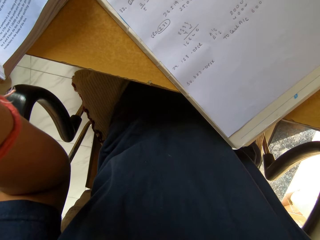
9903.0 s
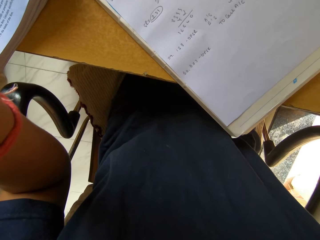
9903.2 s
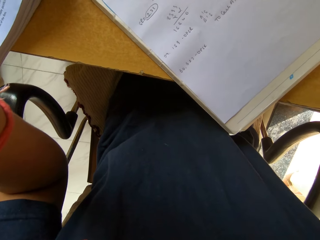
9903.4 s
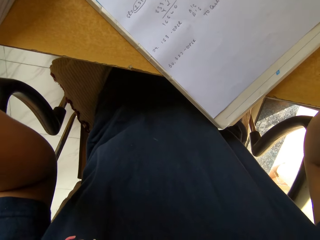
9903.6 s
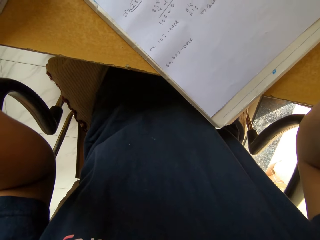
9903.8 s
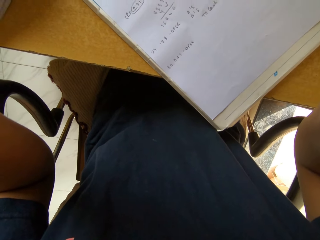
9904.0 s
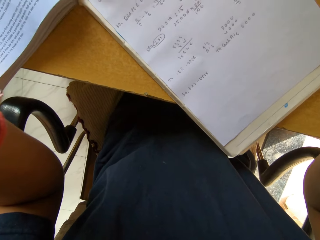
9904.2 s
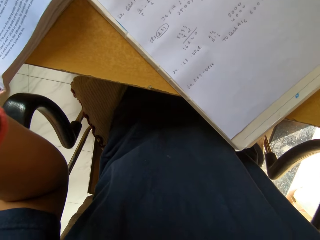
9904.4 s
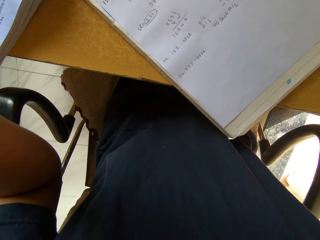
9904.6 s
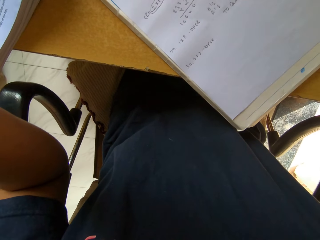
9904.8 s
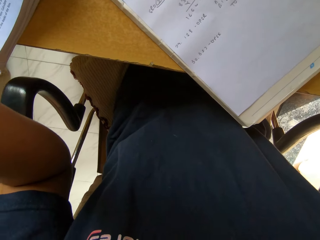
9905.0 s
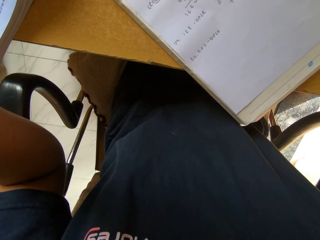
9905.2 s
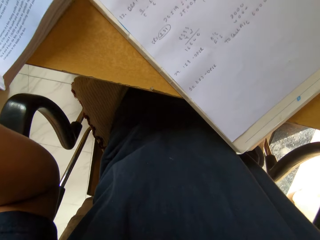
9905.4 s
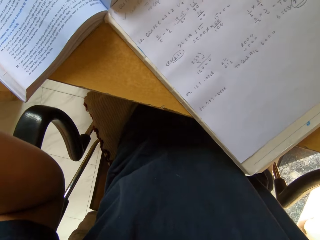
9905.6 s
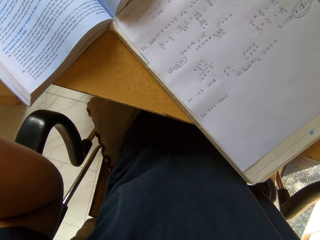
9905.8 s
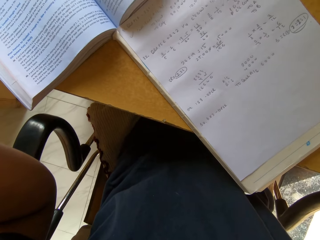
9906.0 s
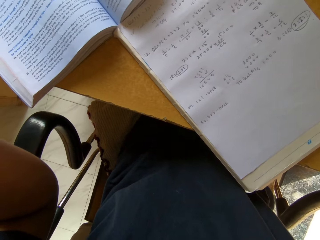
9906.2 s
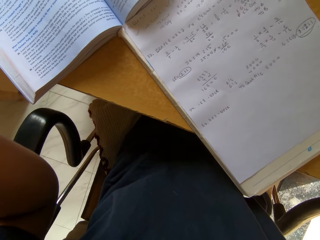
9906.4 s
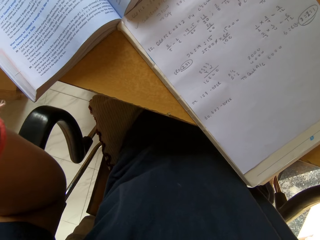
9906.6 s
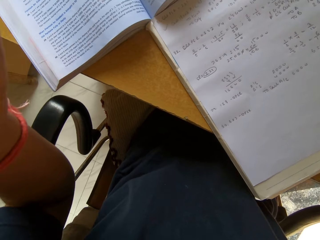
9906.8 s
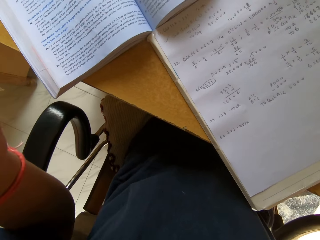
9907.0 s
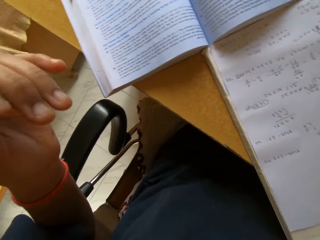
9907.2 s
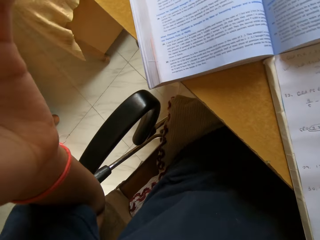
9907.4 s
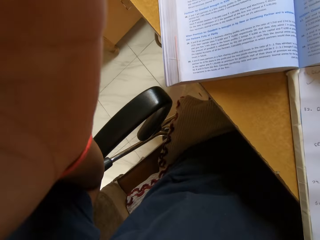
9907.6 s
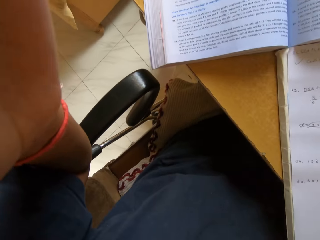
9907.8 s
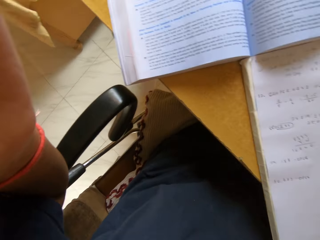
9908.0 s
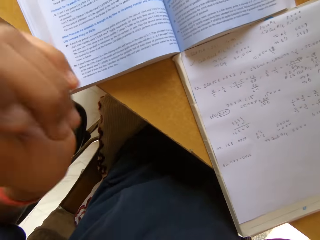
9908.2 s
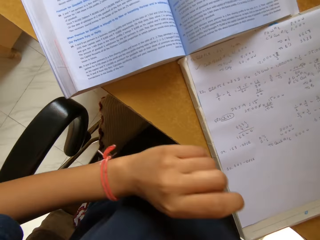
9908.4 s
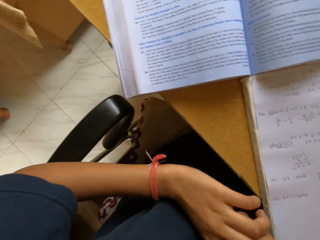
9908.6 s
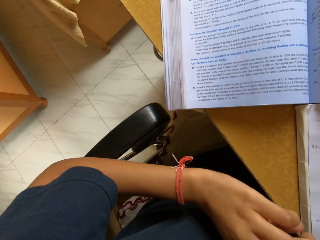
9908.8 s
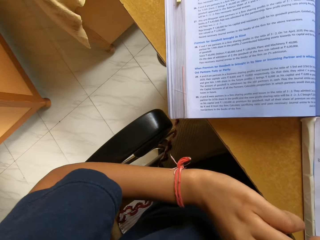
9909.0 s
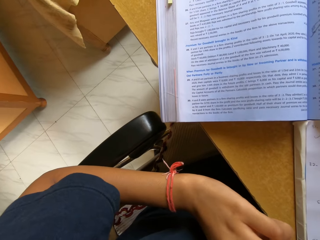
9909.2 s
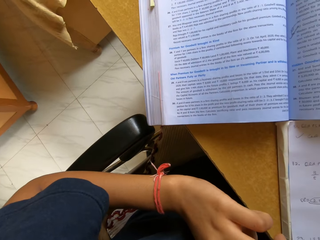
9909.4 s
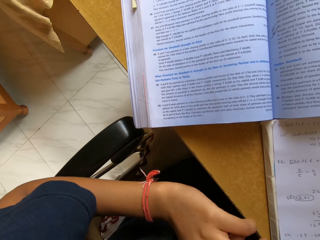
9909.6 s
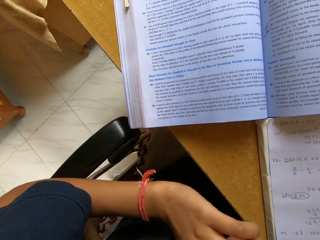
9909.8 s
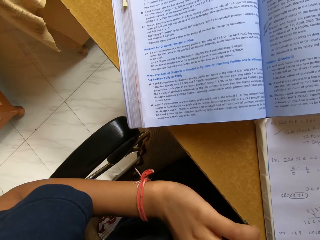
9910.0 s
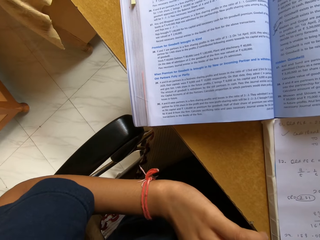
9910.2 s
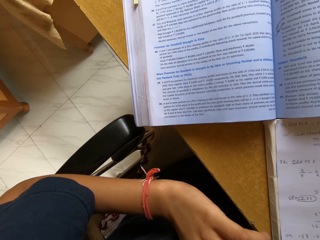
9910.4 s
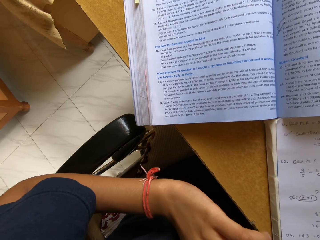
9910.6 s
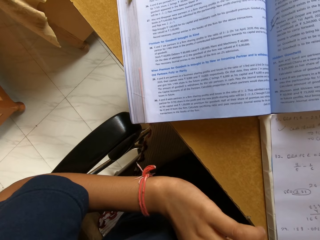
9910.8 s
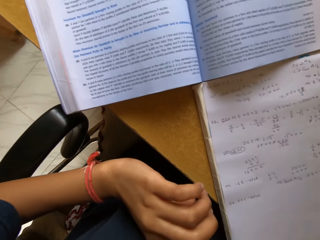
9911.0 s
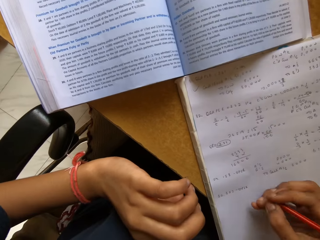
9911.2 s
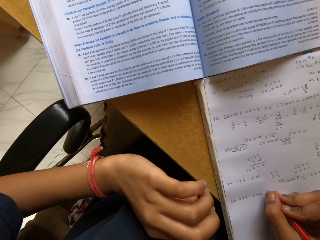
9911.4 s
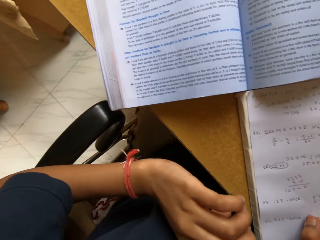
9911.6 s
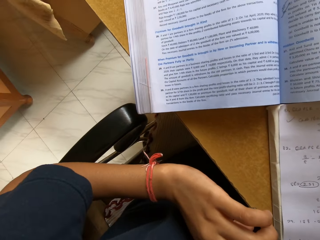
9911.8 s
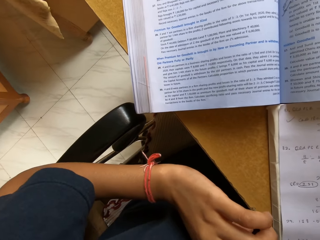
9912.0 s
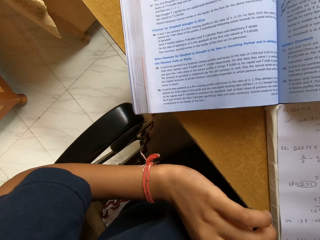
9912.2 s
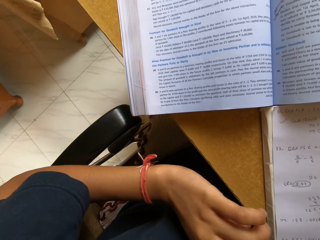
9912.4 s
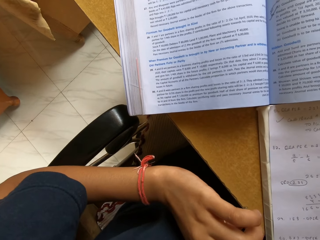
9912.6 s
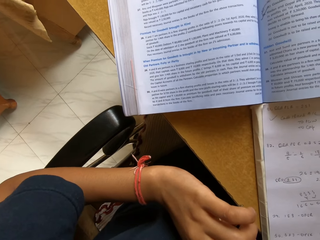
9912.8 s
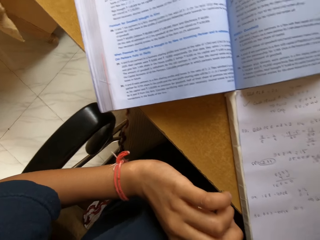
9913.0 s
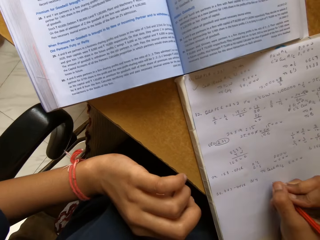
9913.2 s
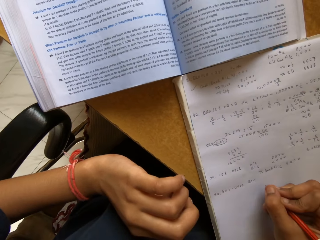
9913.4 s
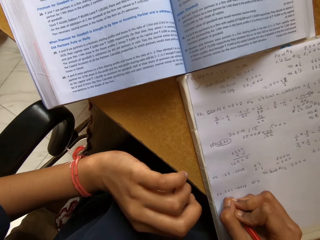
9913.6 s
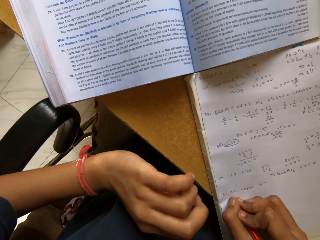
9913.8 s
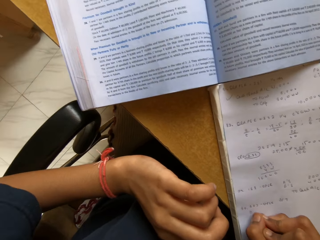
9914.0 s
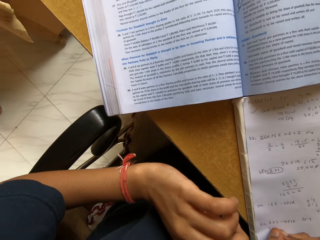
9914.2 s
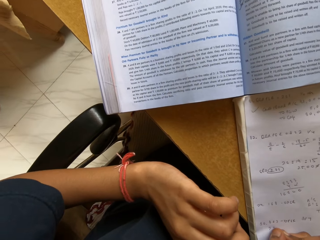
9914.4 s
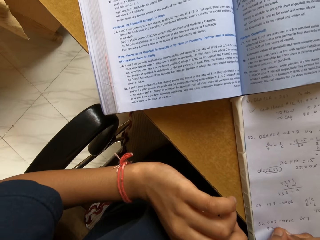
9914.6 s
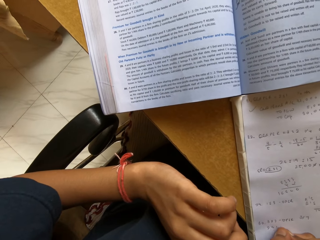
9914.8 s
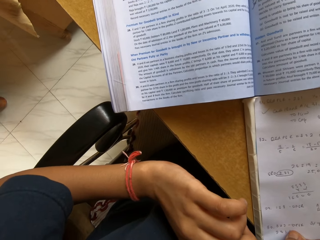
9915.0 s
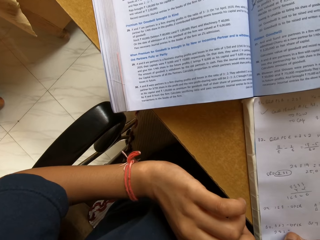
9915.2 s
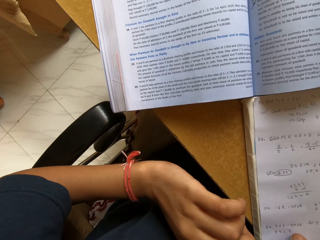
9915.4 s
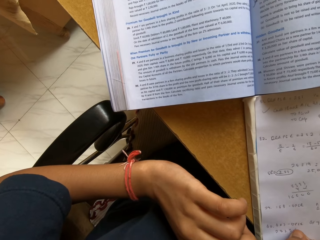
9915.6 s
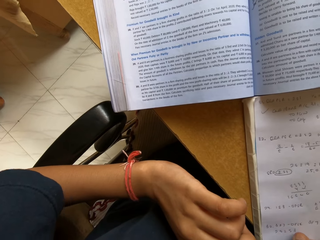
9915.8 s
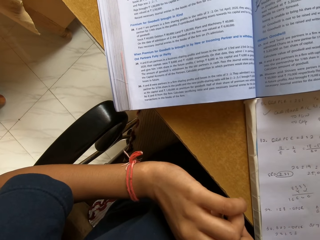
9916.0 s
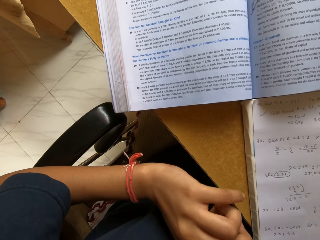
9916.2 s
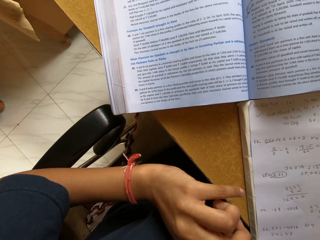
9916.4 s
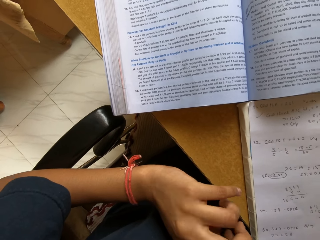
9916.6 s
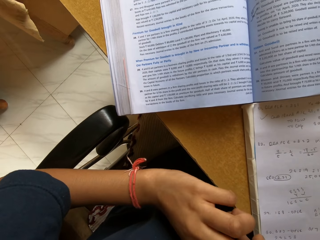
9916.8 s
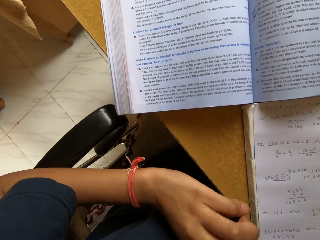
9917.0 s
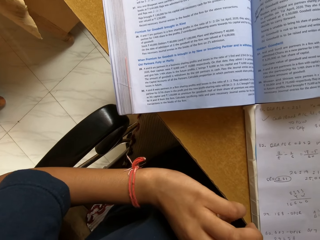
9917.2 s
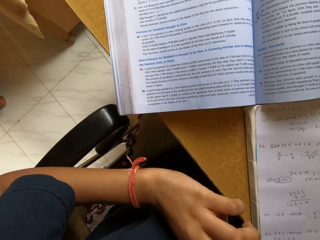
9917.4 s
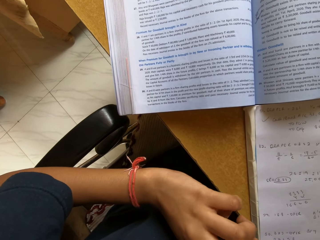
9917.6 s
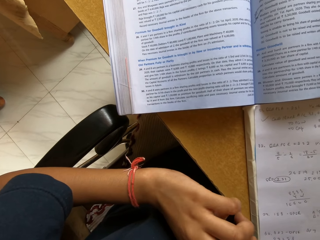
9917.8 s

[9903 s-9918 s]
The camera wearer handles a camera. They write on a book with a pencil. They write on the book with the pencil again.

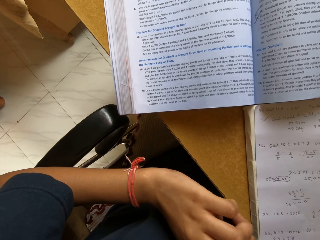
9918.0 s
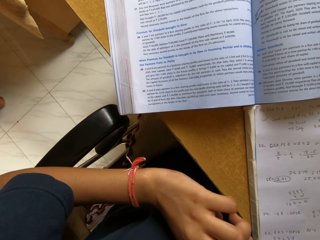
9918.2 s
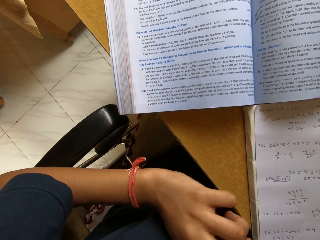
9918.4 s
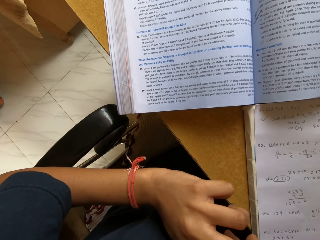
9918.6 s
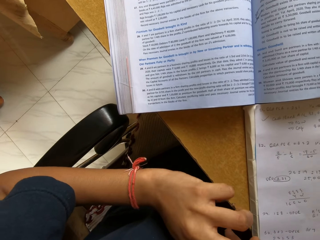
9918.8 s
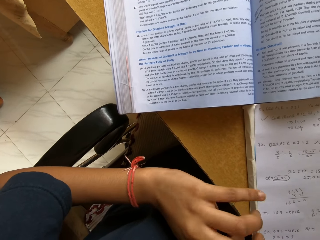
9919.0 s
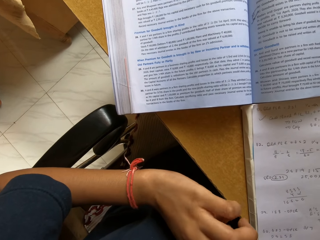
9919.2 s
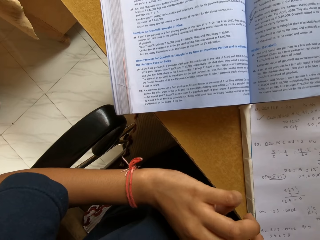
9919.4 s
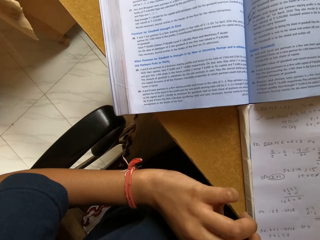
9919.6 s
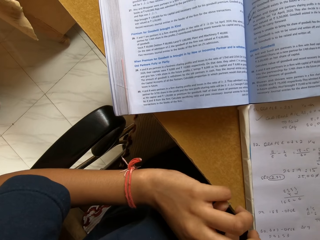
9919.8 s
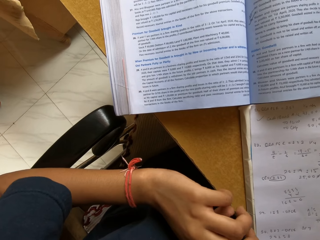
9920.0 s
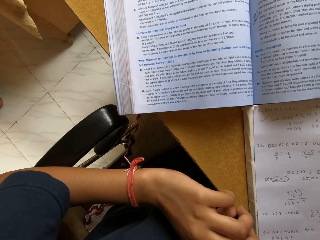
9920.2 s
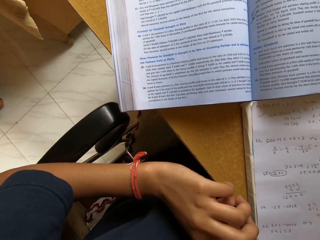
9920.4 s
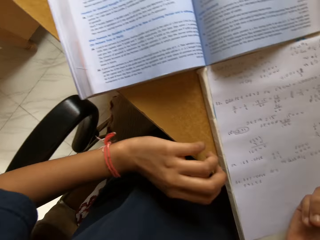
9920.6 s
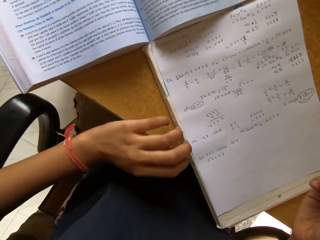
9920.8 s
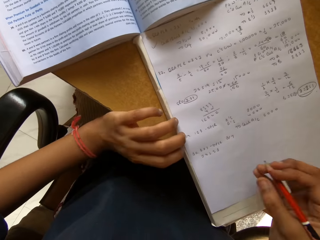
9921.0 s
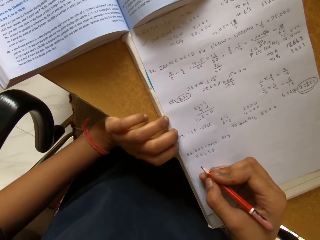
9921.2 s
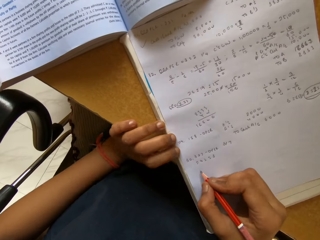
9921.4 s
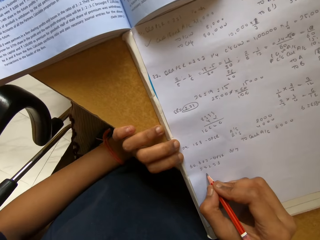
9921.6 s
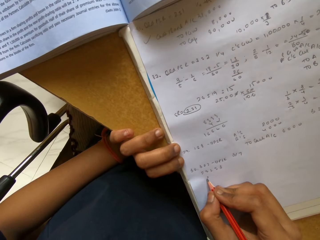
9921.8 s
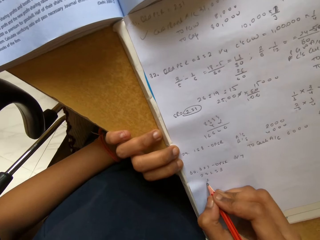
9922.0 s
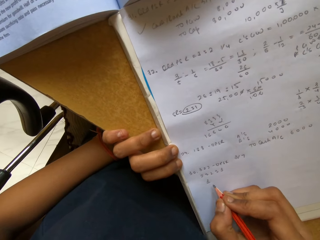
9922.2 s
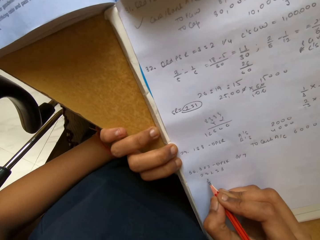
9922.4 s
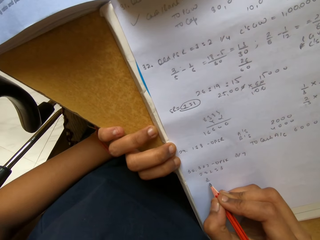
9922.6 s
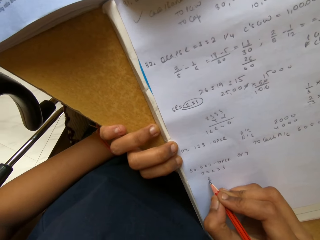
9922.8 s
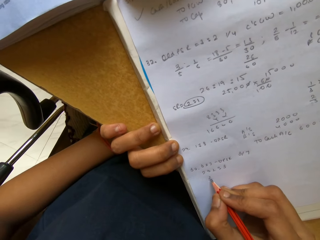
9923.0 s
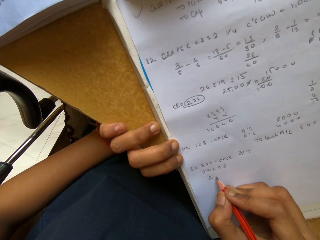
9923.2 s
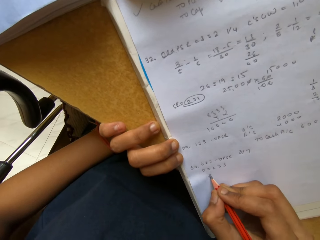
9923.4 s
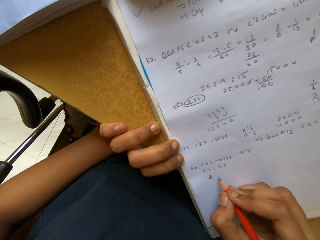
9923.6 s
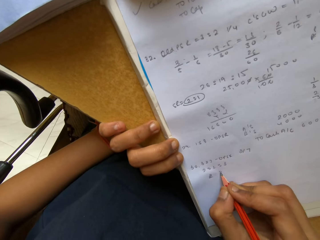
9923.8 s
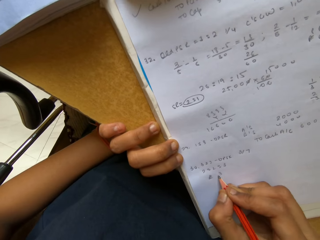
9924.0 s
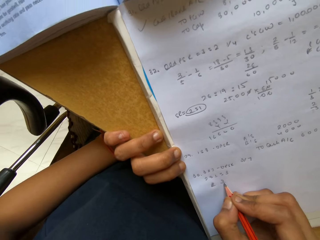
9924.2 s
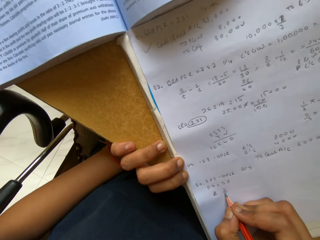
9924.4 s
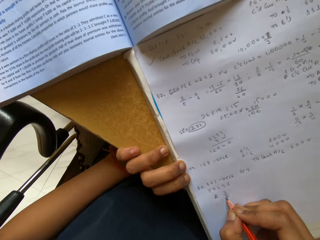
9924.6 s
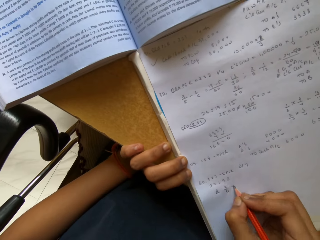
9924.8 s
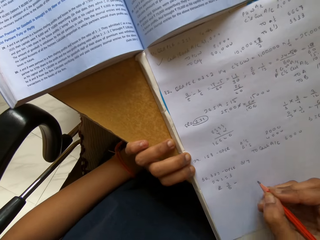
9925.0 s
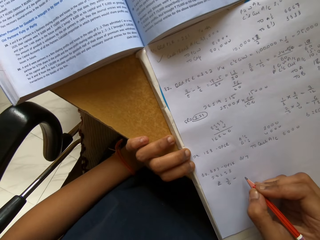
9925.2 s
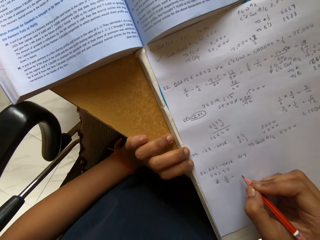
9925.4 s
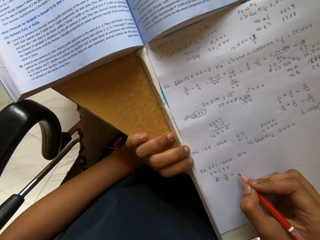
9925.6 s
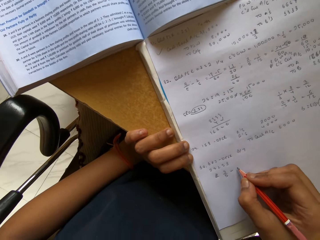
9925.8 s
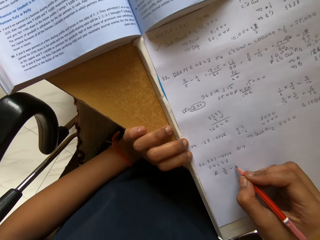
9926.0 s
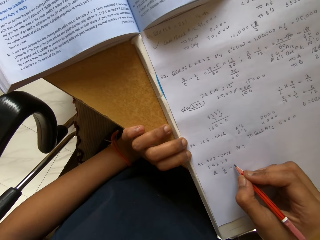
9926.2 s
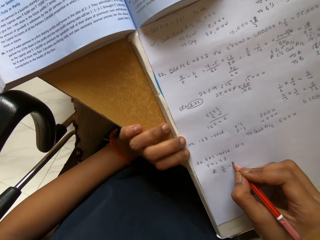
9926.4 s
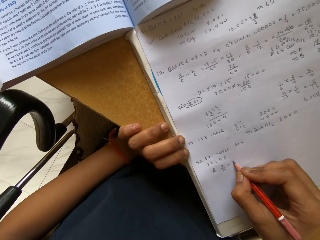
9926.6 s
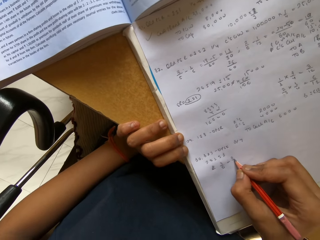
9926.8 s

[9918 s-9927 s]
The camera wearer reads a textbook. They write on a book with a pencil.
